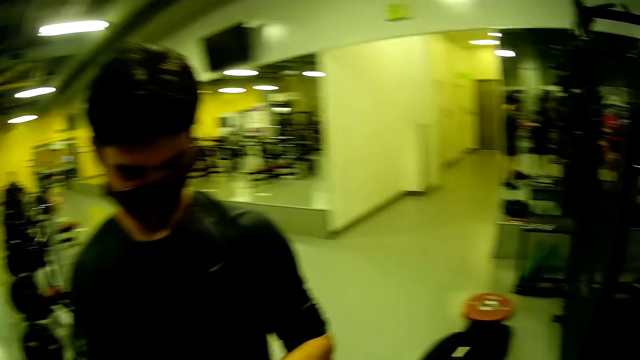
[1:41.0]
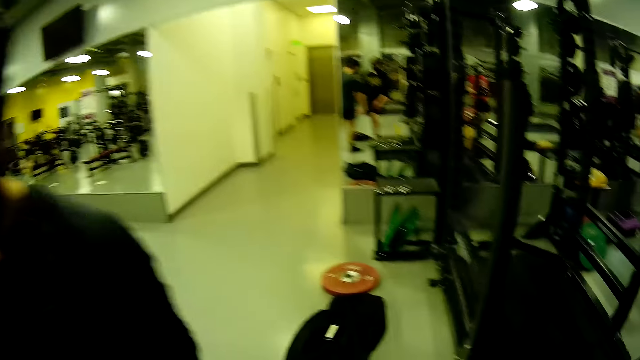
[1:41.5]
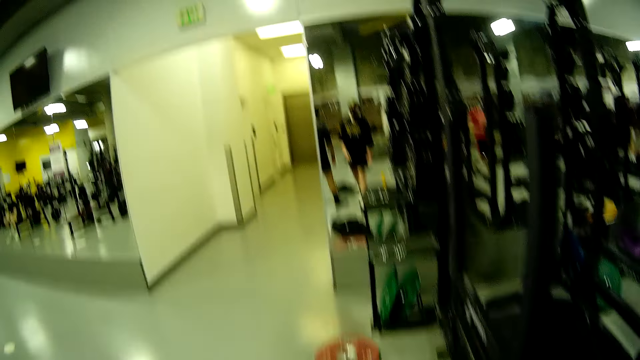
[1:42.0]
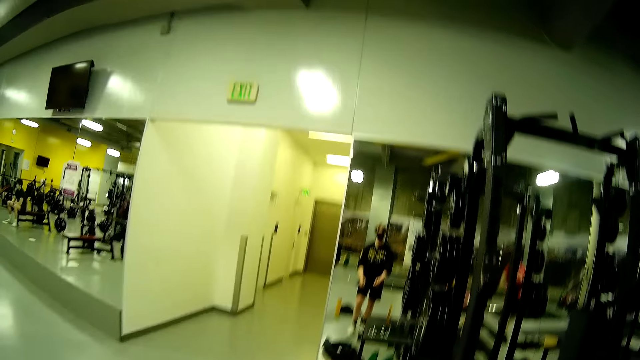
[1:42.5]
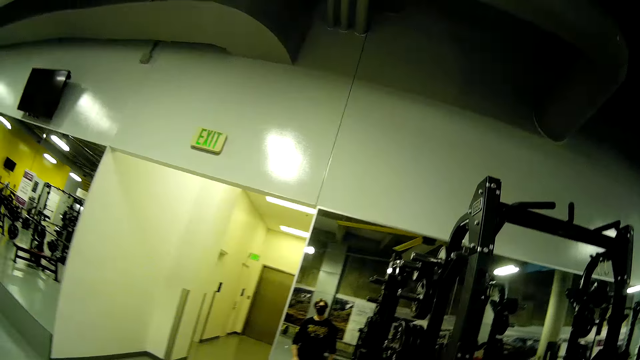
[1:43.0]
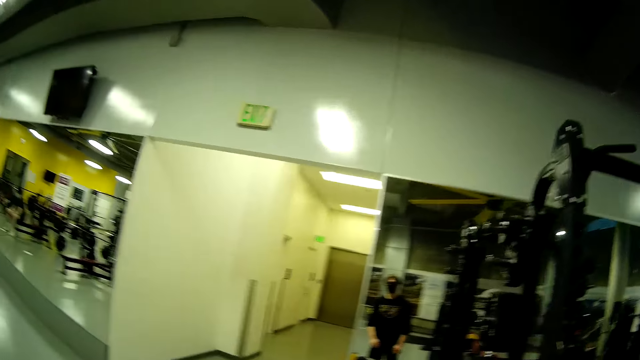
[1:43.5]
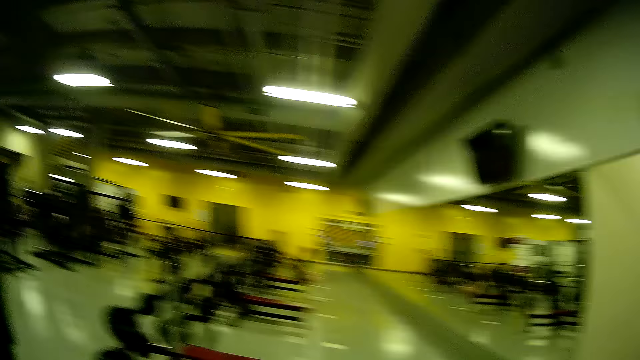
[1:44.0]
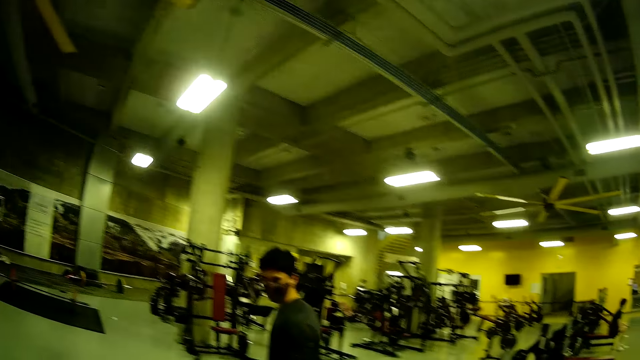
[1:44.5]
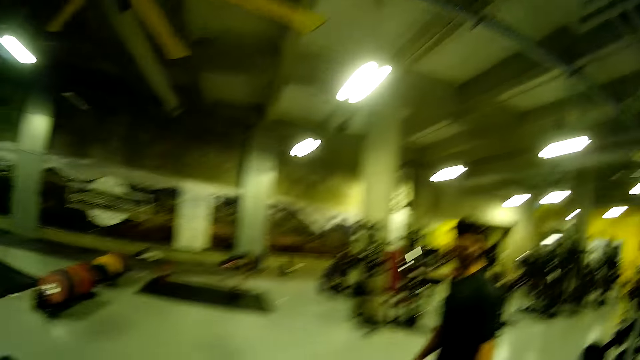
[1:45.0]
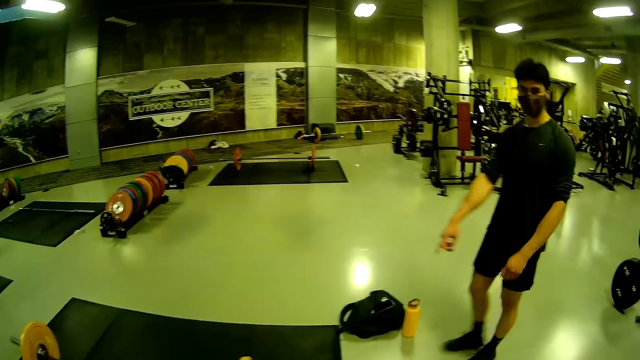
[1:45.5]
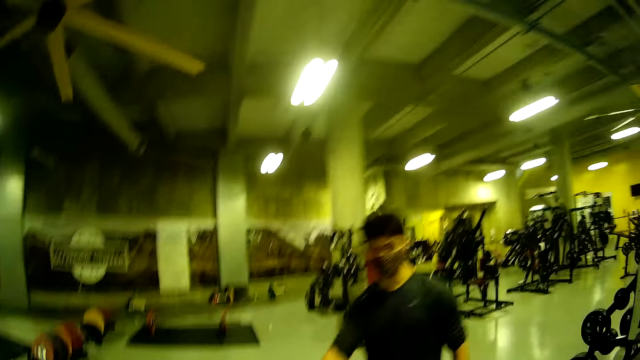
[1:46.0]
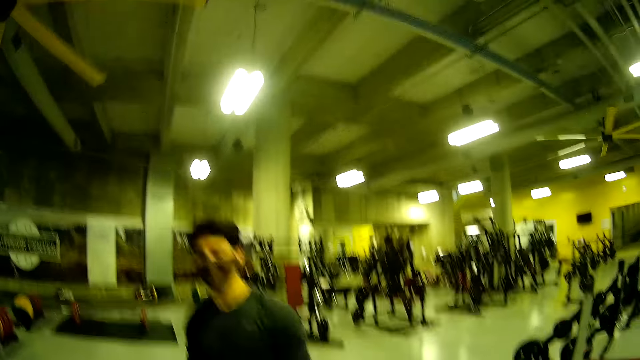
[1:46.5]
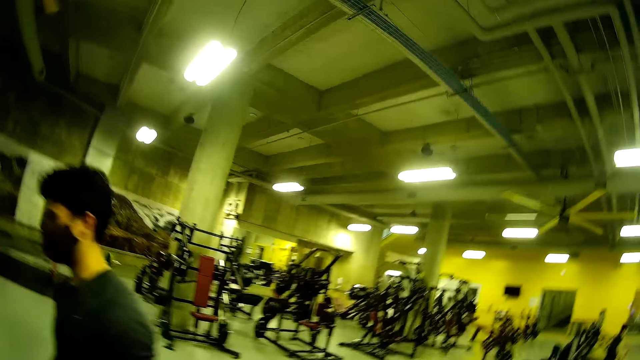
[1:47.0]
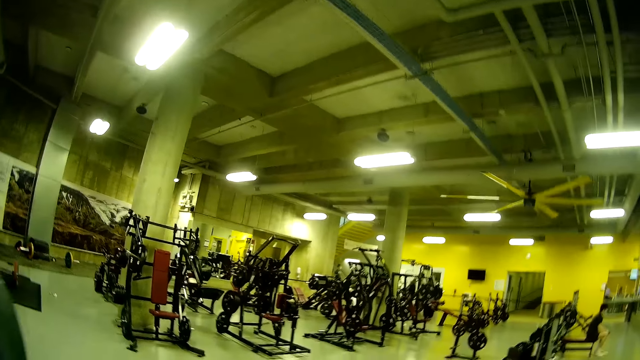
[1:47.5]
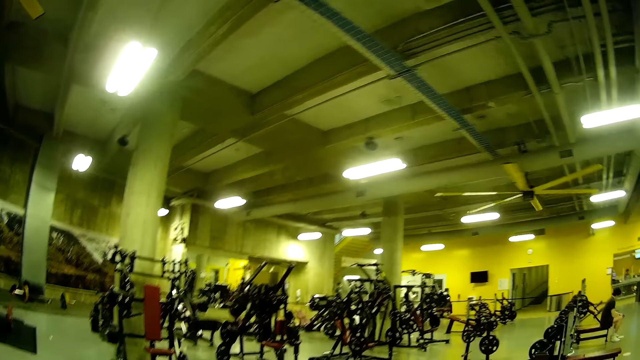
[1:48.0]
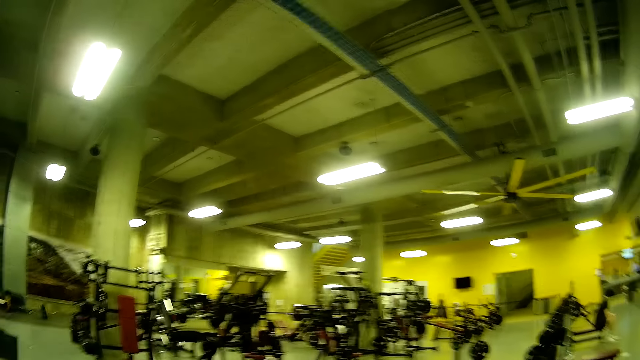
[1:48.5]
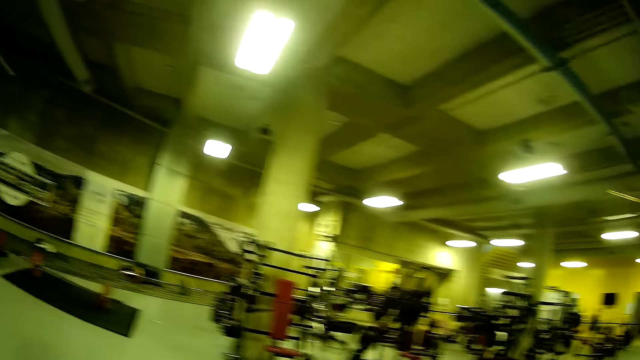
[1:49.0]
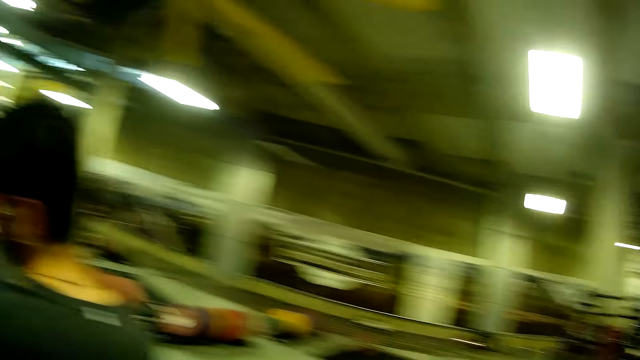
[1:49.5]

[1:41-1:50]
The camera wearer converses with a man. The man points to the mat with his right hand on his way towards the barbell.

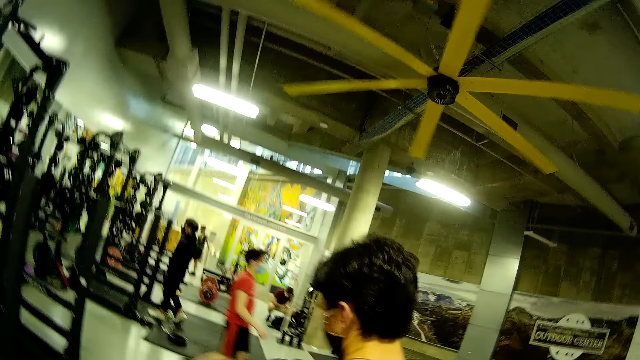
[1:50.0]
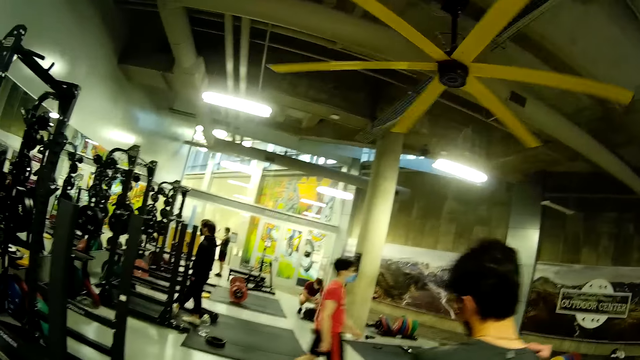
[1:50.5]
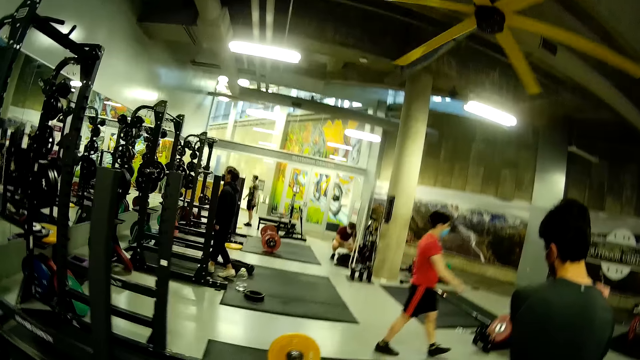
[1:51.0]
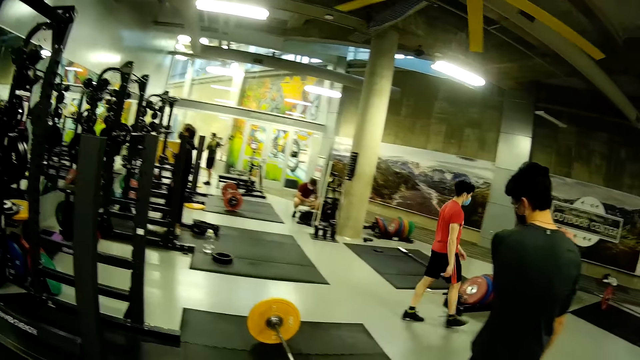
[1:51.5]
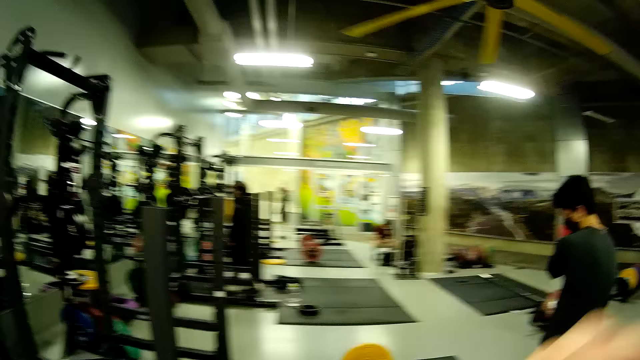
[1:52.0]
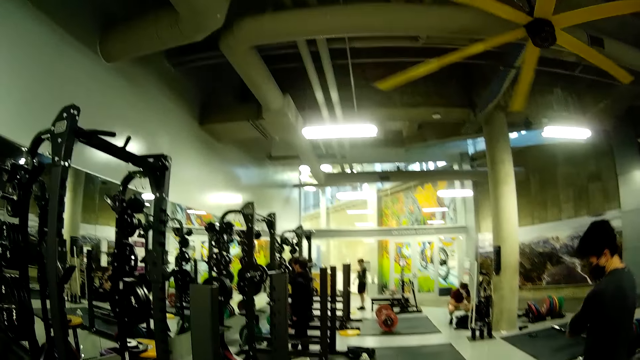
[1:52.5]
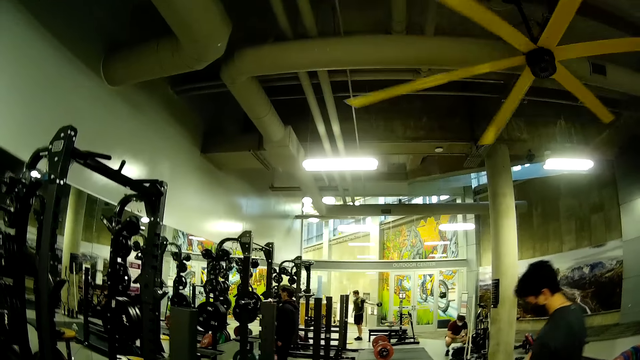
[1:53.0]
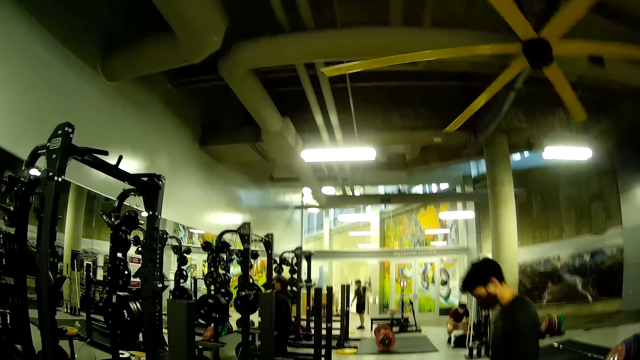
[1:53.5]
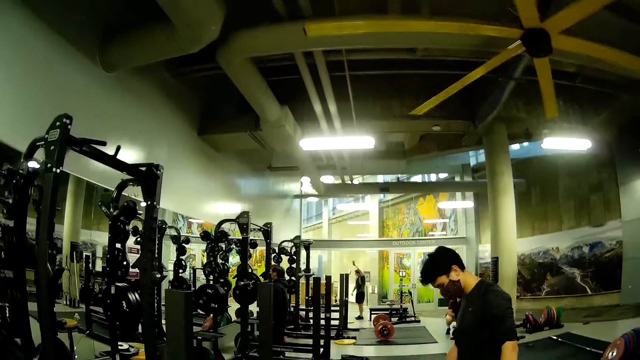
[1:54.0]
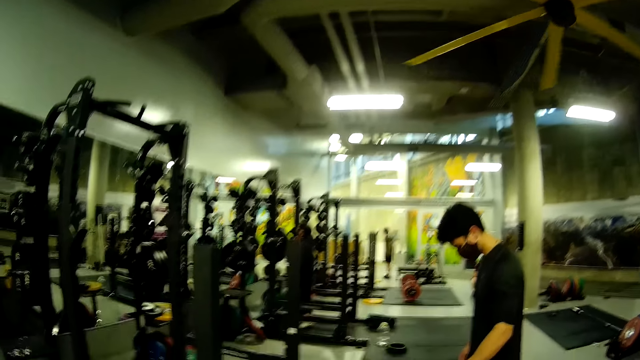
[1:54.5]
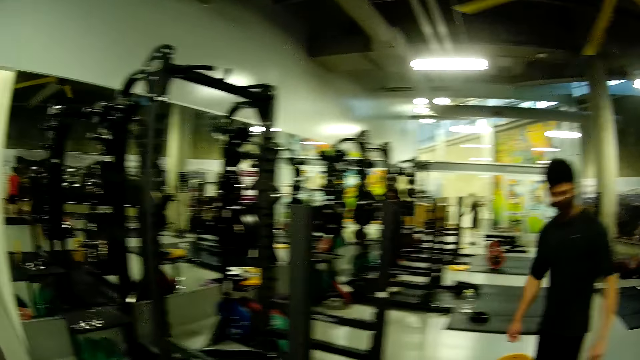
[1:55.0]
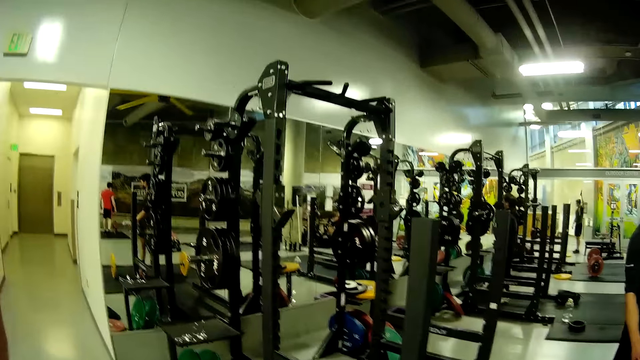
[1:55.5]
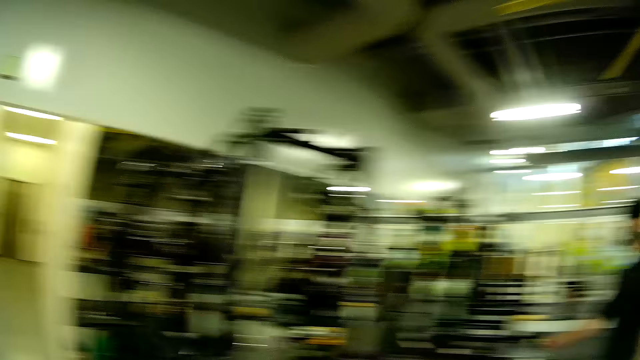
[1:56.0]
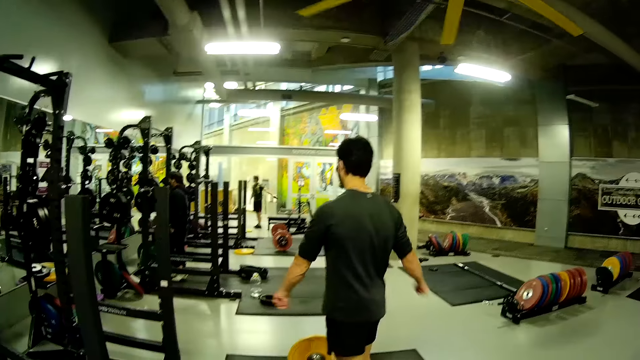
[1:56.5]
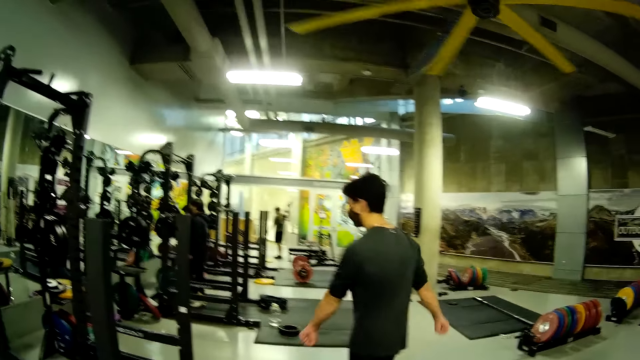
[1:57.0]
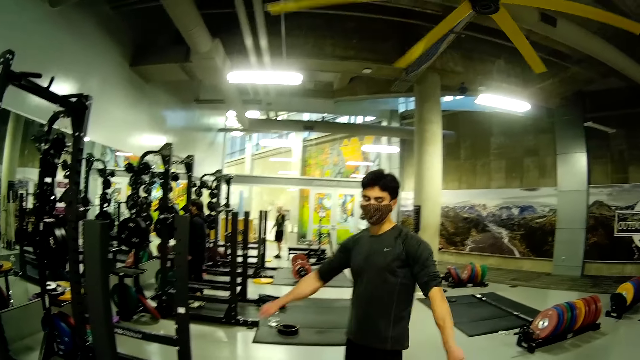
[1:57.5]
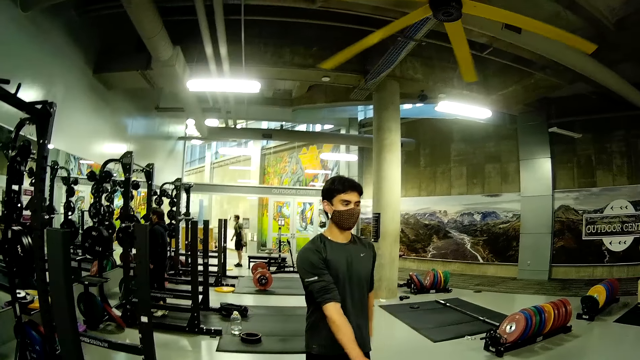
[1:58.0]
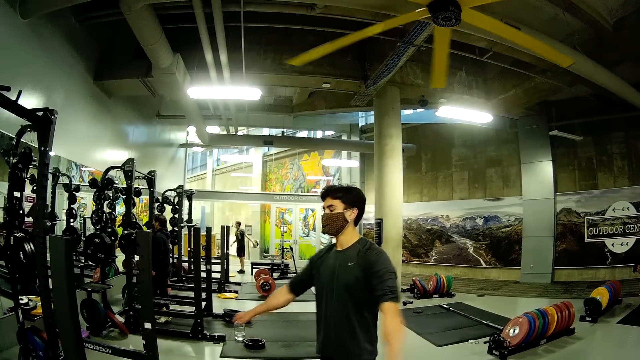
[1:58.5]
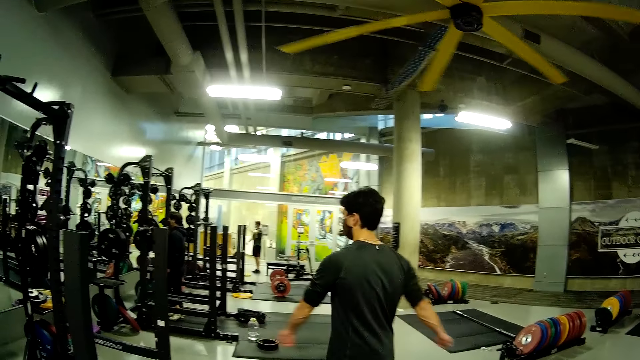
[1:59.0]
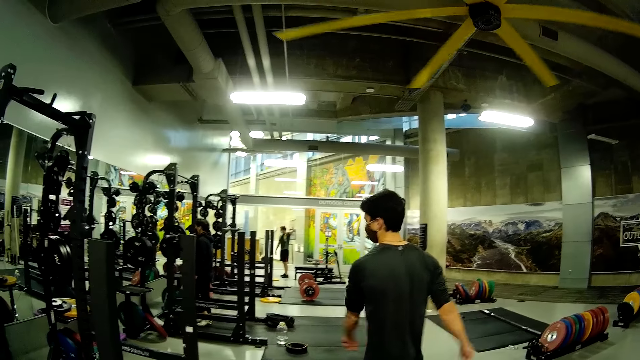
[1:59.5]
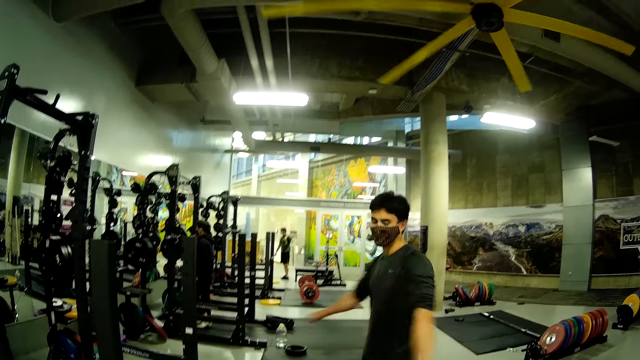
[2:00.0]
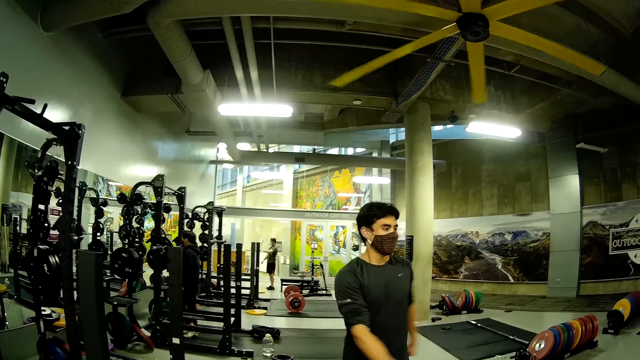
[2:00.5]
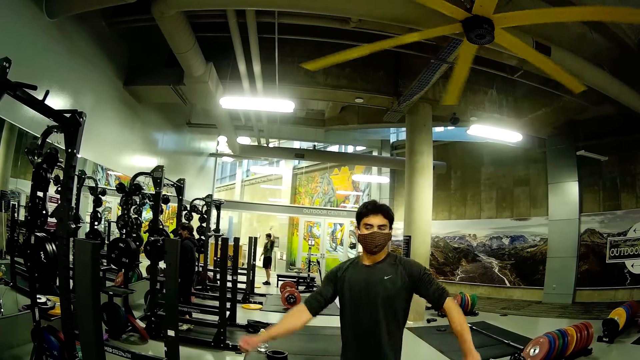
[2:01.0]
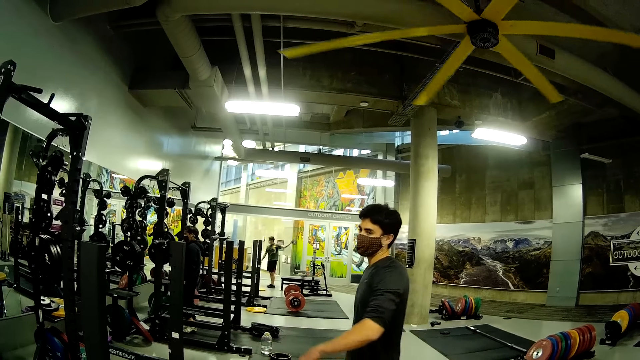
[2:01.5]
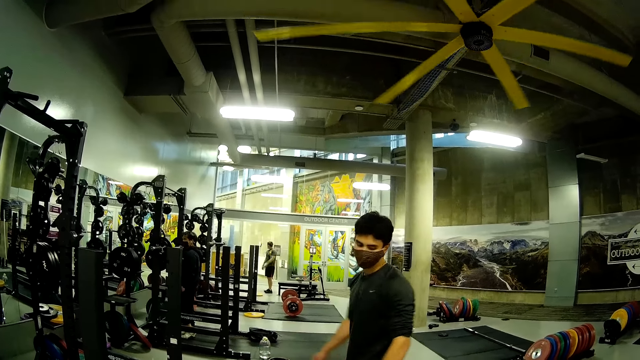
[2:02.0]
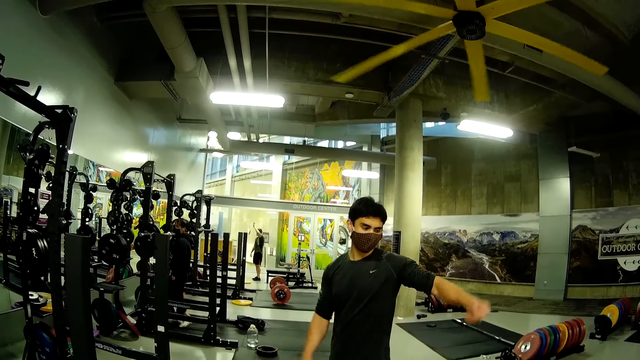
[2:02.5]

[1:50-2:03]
A man rows his left hand with a plate in it. Another man exercises his body and stretches in front of the barbell.
